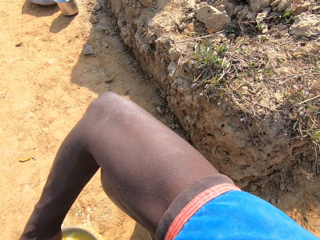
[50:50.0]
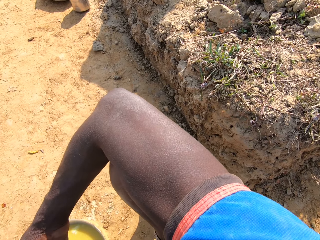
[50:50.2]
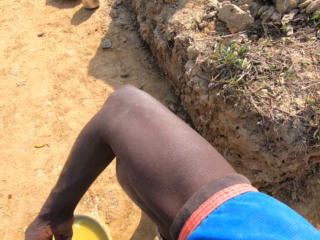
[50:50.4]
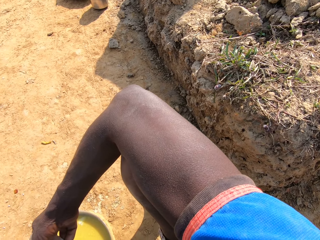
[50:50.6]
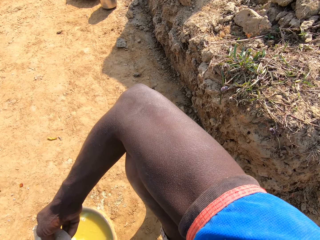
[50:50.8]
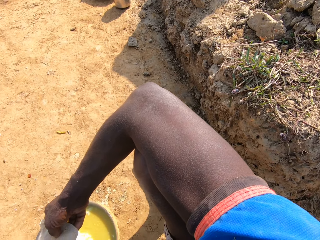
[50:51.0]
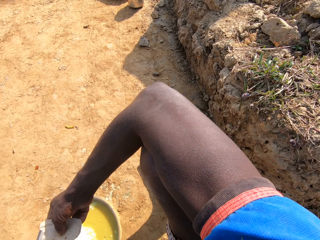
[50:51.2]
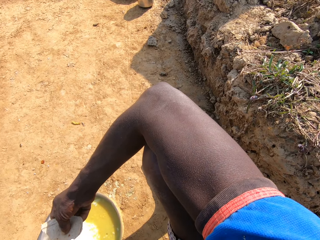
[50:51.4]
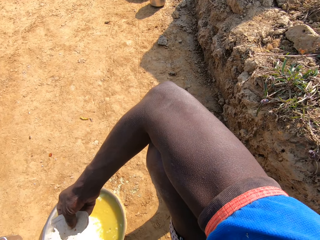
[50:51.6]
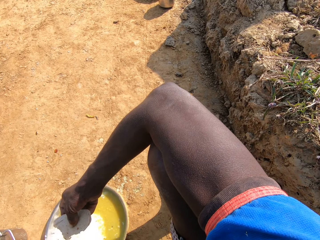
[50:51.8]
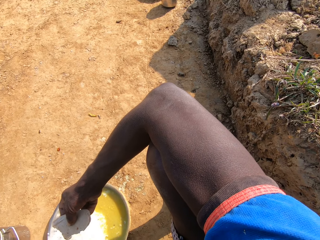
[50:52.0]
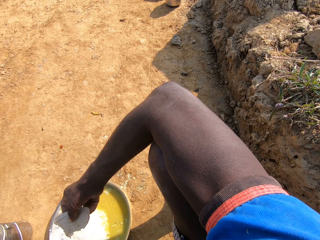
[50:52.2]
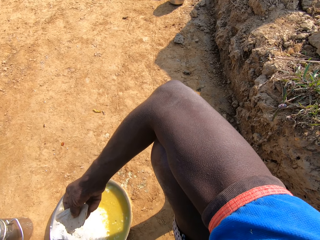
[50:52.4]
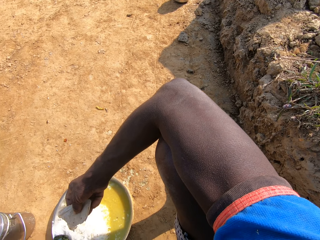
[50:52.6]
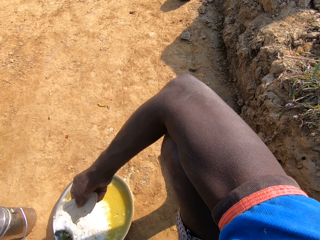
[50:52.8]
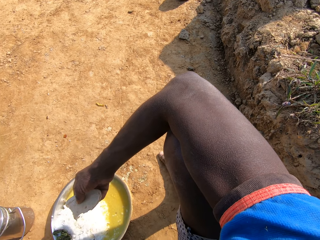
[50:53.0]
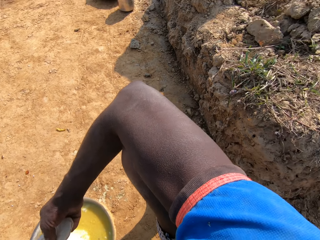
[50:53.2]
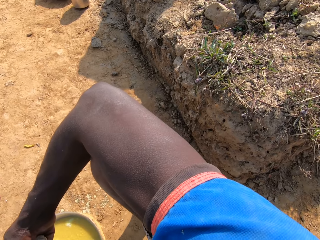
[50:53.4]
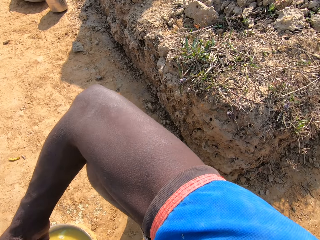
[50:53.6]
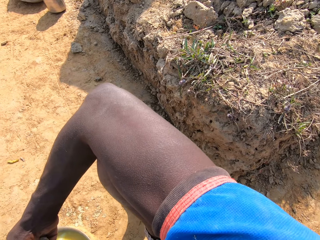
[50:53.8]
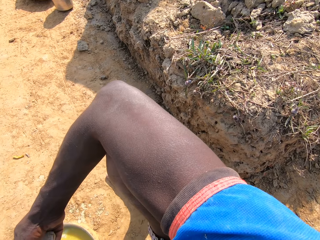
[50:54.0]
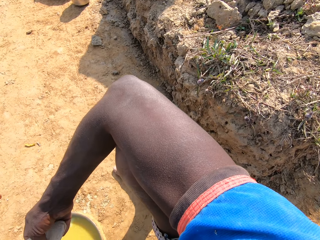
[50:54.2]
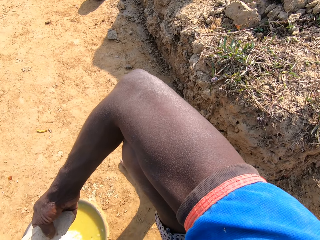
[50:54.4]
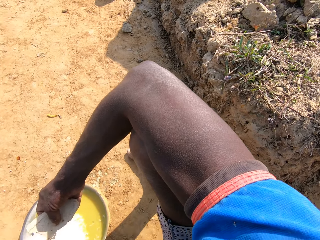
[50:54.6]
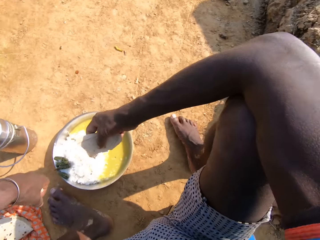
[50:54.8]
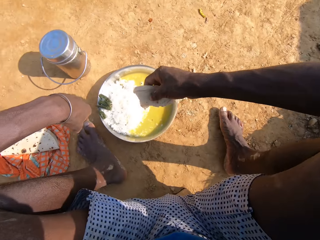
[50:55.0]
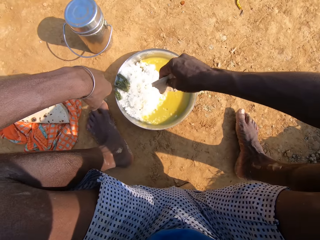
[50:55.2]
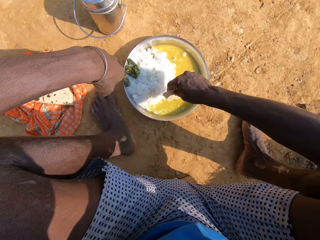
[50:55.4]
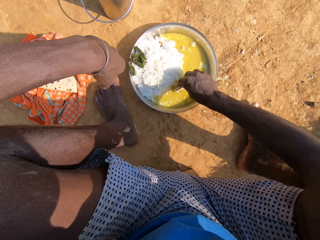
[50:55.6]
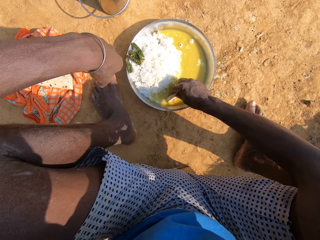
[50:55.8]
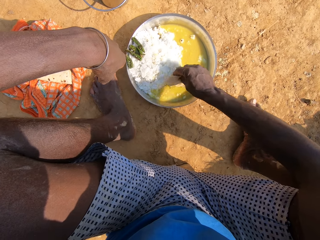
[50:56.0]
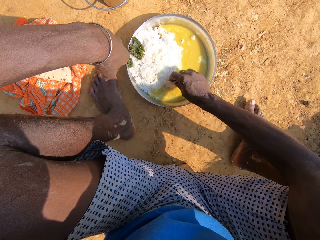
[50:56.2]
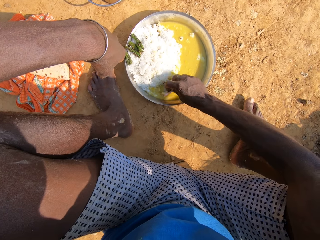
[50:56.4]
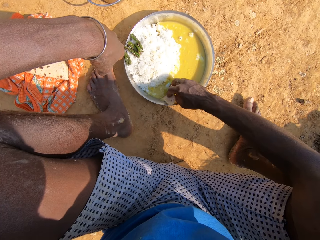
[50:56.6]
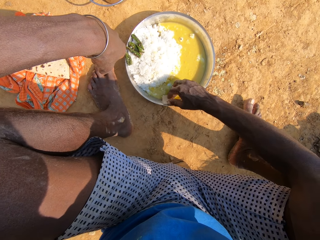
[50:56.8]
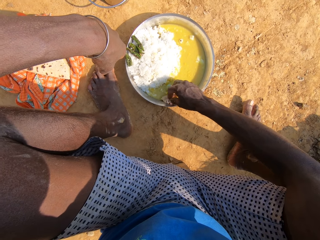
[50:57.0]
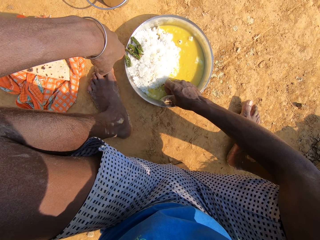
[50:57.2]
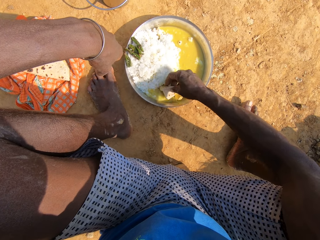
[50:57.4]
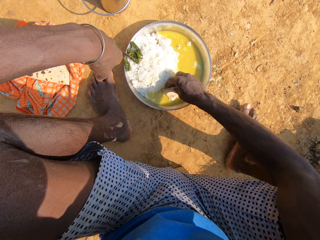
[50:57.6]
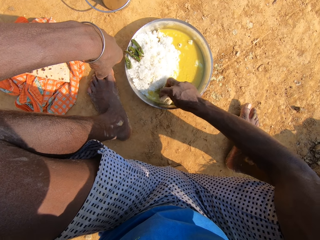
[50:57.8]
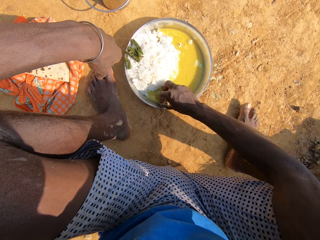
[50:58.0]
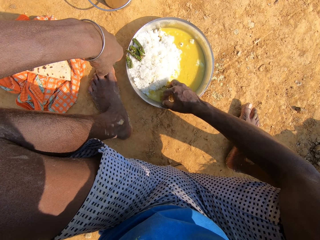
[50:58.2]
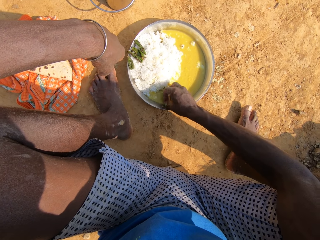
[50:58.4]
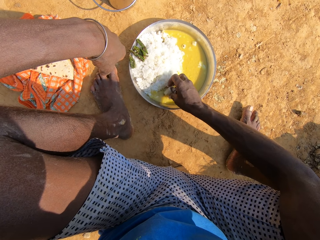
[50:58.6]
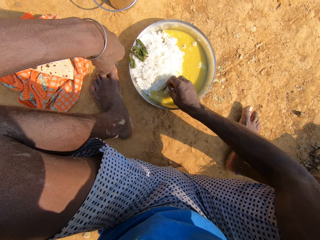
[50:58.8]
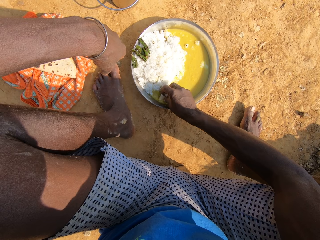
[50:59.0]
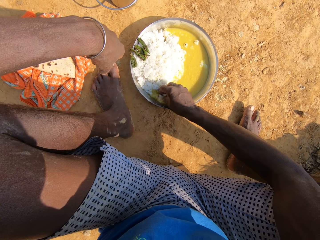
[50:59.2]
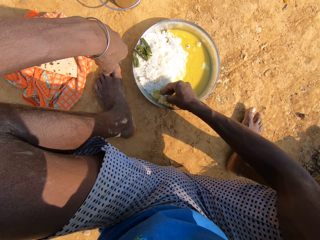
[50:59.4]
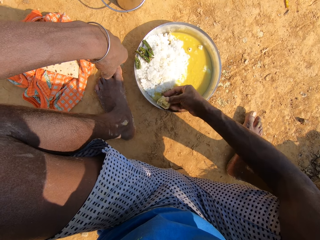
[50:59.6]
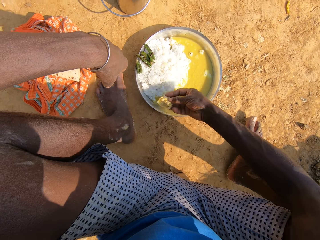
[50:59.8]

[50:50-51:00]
The camera wearer looks around and eats the food. They hold the roti, talk and eat the food. They dip the roti in vegetable curry. They scoop the food from the plate. They scoop the food from the plate again. They talk.

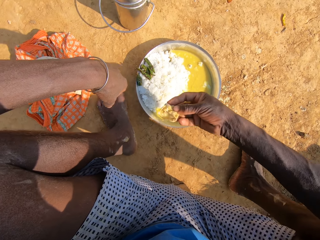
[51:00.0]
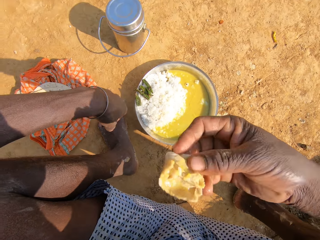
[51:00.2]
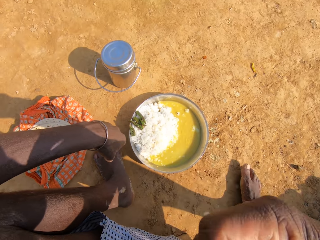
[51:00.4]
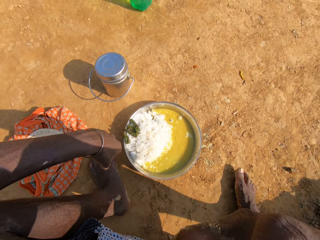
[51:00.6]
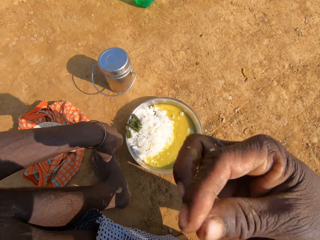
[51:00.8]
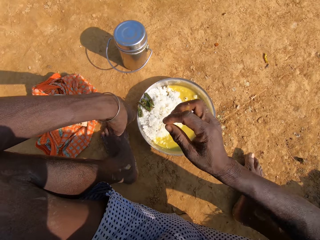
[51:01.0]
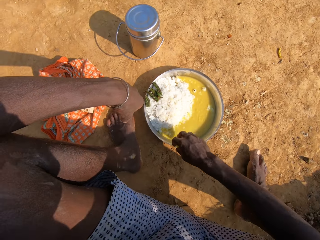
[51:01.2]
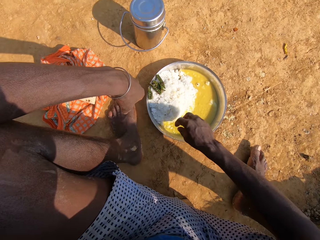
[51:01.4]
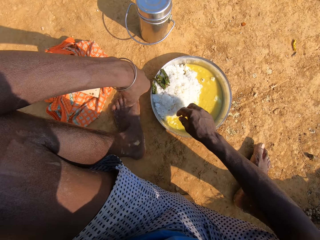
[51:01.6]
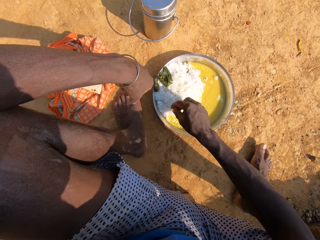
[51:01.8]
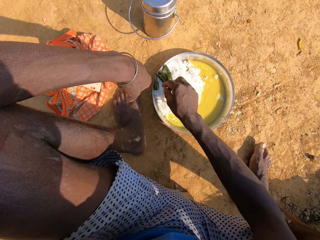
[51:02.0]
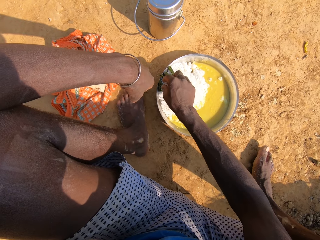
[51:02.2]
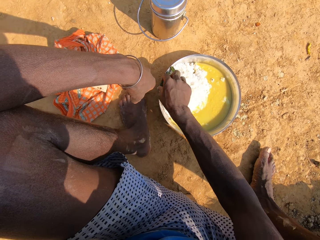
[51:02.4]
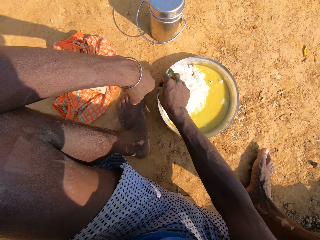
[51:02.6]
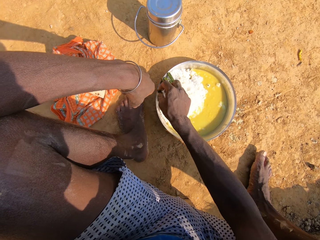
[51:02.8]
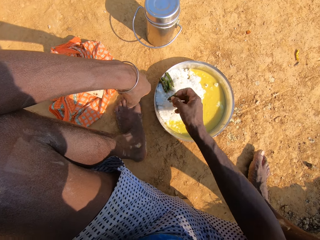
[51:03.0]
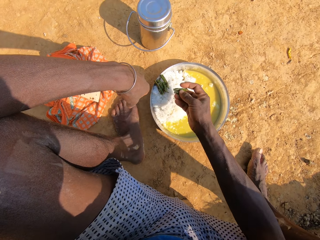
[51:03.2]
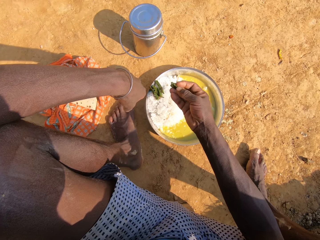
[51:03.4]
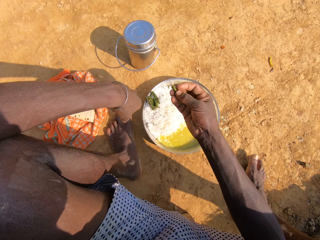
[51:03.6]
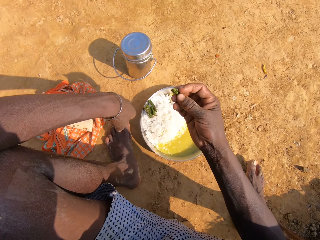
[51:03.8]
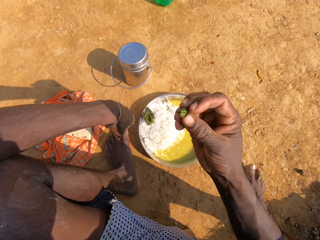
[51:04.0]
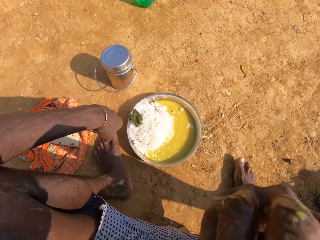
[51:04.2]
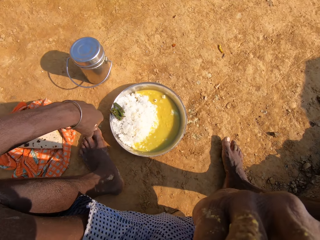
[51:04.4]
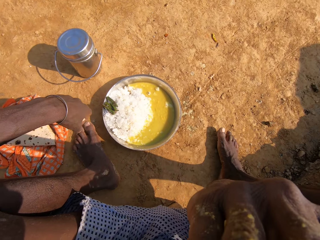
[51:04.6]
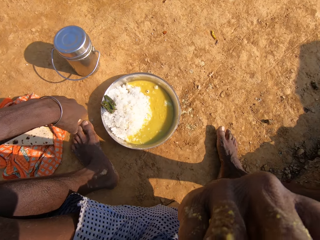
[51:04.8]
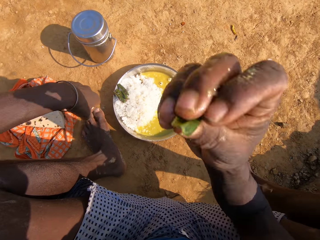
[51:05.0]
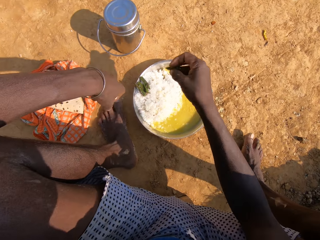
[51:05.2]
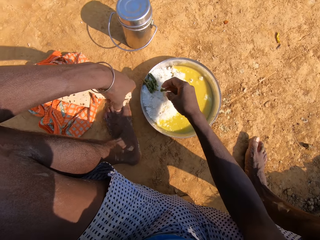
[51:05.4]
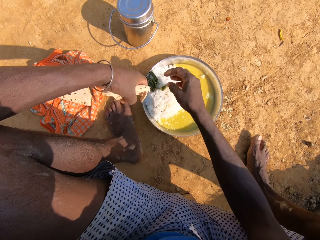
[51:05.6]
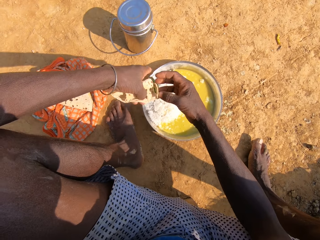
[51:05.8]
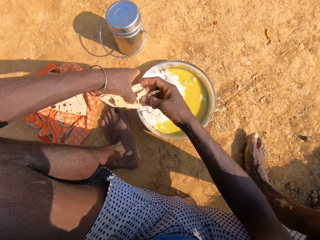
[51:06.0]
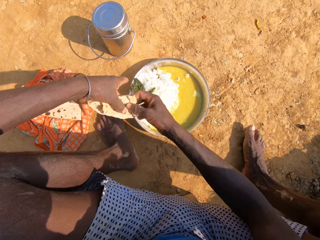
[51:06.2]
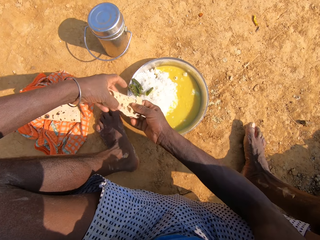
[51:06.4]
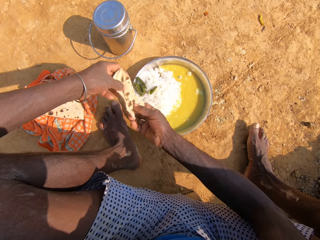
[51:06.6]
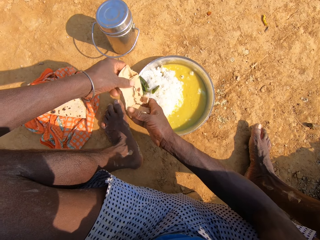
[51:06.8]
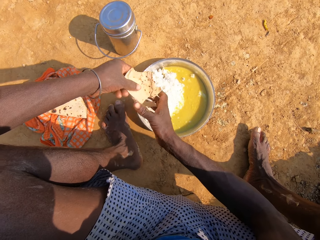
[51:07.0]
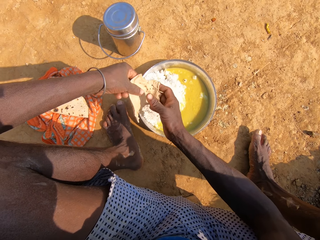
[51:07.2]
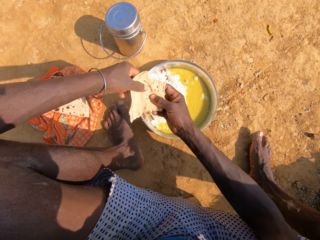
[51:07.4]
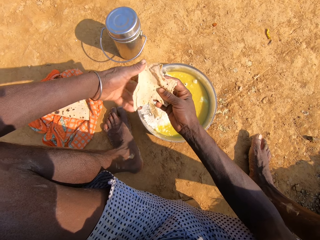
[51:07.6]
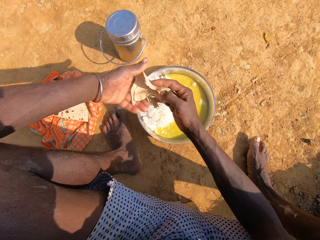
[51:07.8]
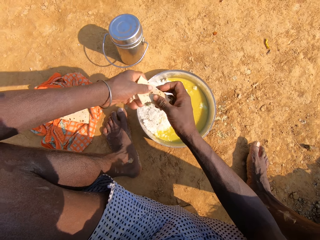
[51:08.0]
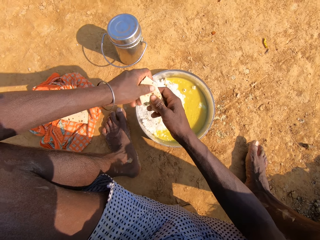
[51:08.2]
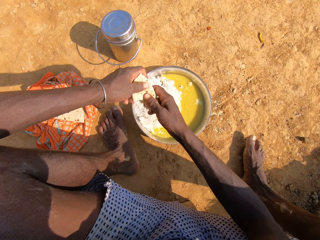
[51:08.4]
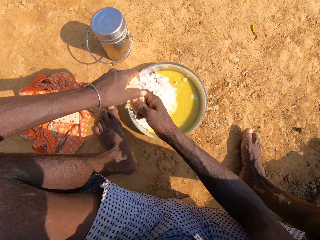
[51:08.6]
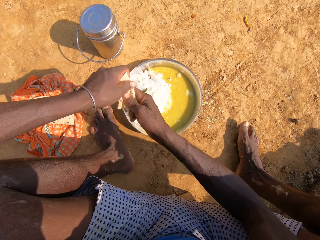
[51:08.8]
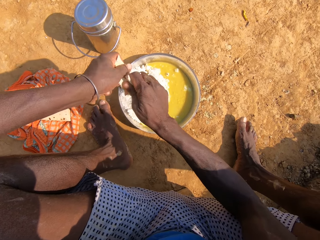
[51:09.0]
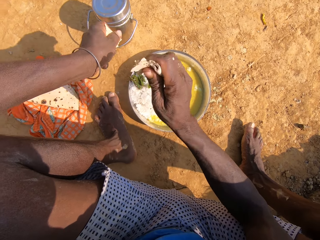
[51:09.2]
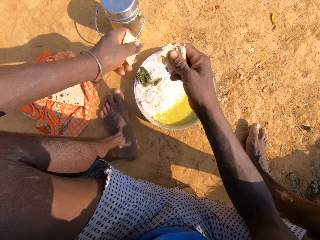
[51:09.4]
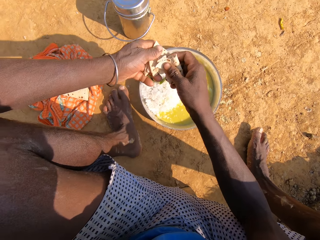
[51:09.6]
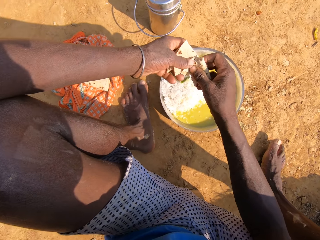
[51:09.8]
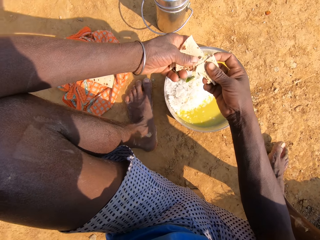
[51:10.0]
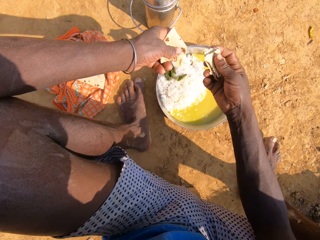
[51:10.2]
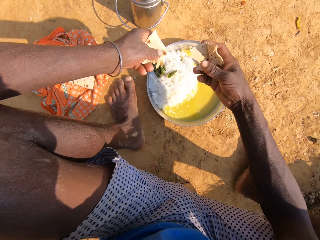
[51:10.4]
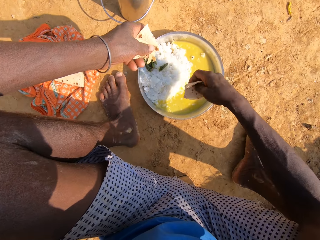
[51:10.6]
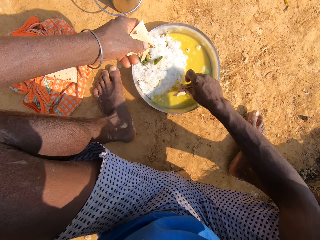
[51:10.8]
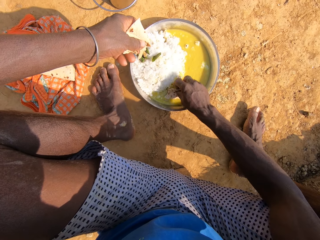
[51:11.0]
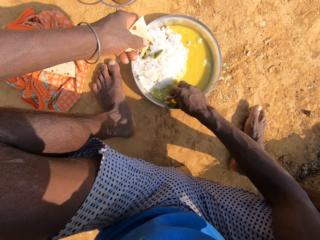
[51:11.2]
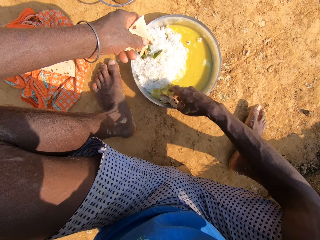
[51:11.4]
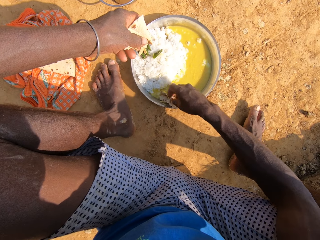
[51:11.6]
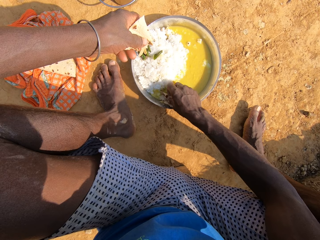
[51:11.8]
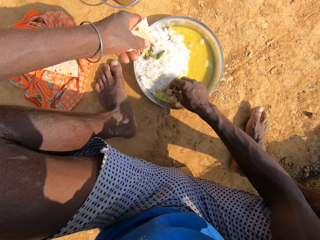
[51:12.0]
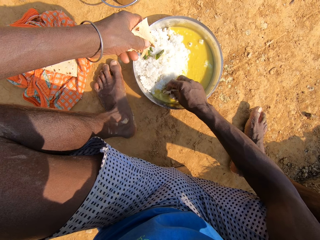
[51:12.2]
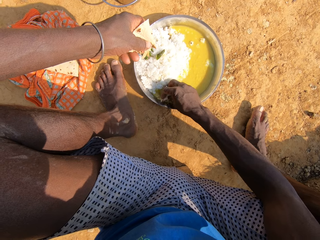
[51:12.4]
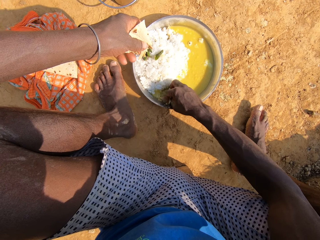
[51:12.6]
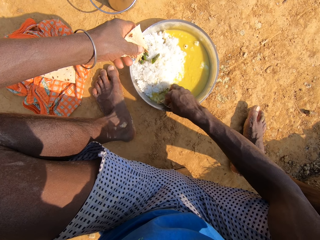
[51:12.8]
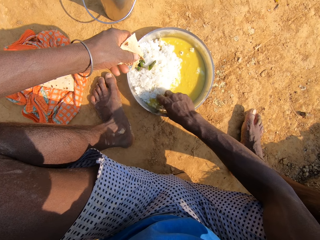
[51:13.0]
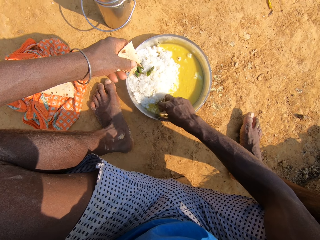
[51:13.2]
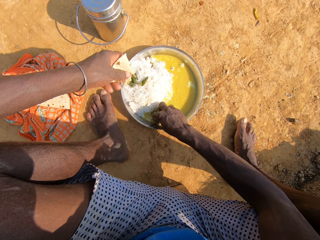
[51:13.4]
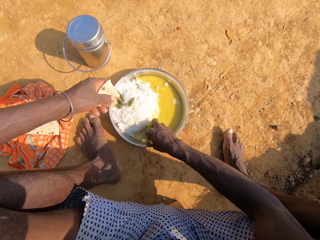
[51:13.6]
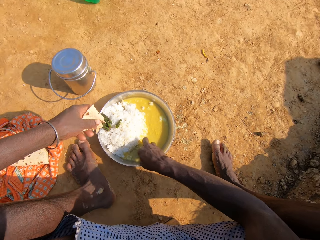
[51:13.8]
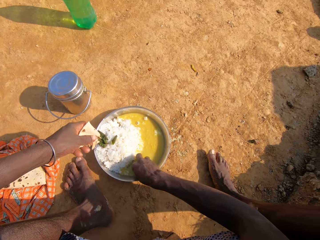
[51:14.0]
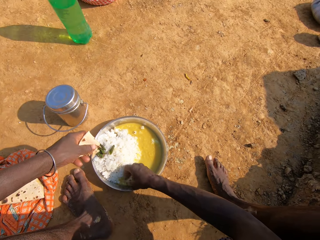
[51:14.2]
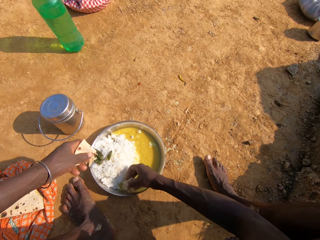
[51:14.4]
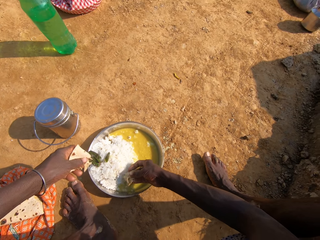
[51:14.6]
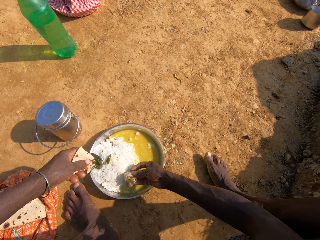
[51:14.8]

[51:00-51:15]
The camera wearer eats roti. They pick broccoli on the plate. They eat the food and scoop the food from the plate. They eat the broccoli. They align the roti. They cut the roti. They eat the food and hold the roti. They dip the roti in a vegetable curry. They scoop the food from the plate.
